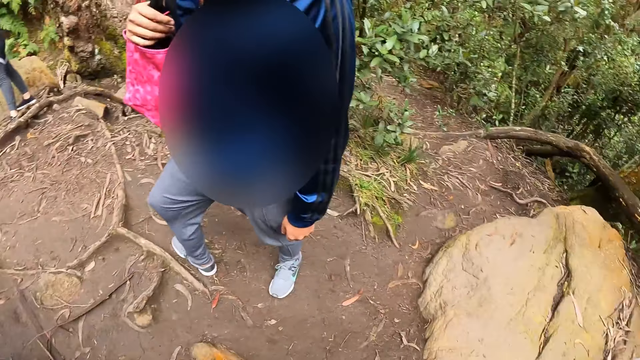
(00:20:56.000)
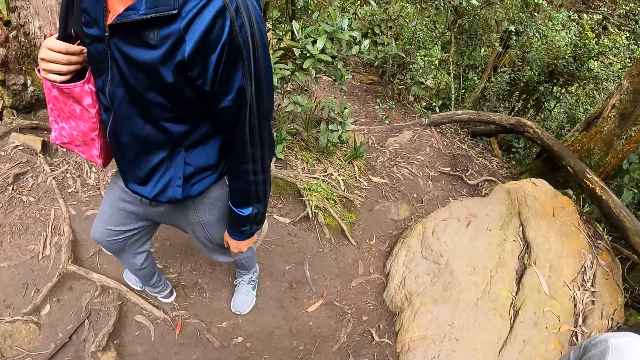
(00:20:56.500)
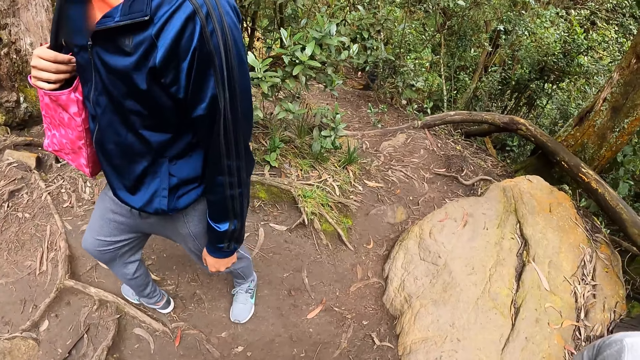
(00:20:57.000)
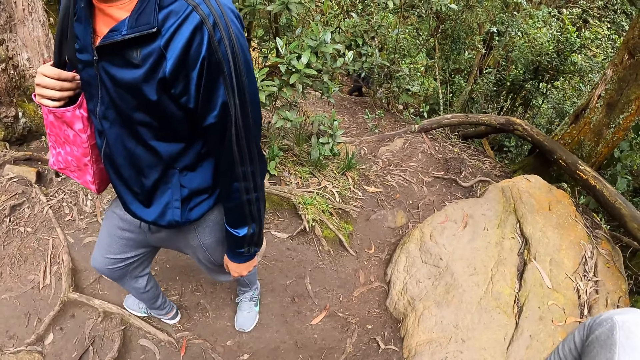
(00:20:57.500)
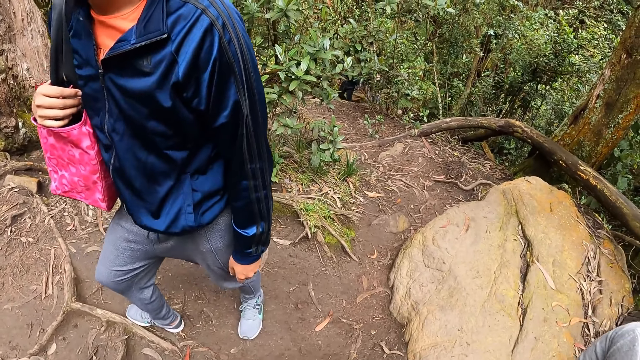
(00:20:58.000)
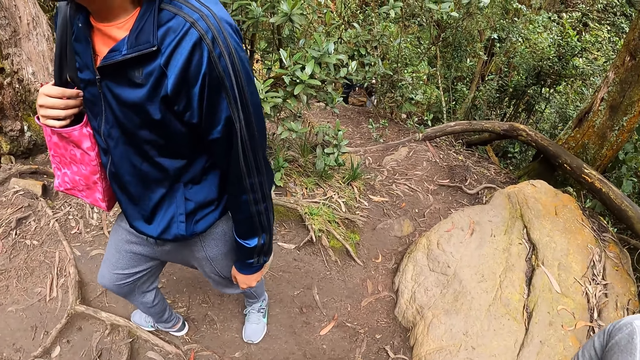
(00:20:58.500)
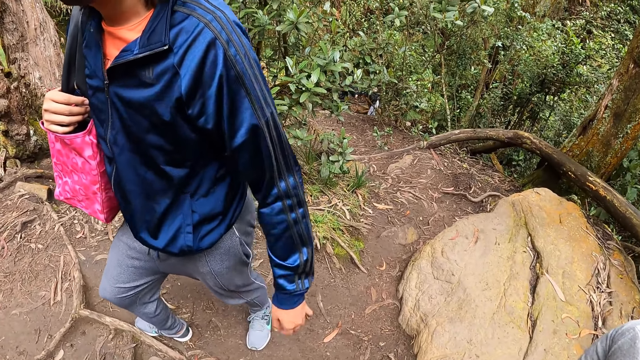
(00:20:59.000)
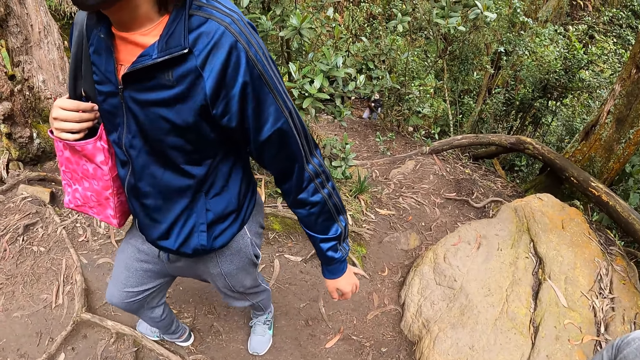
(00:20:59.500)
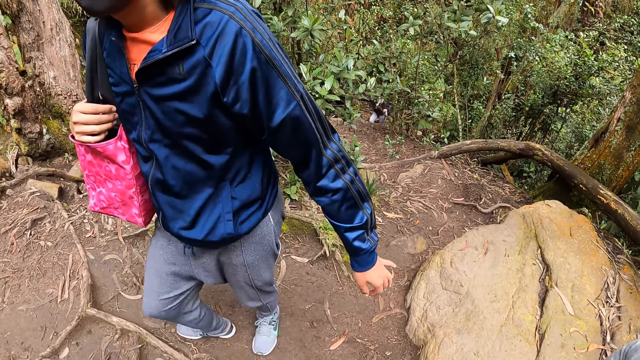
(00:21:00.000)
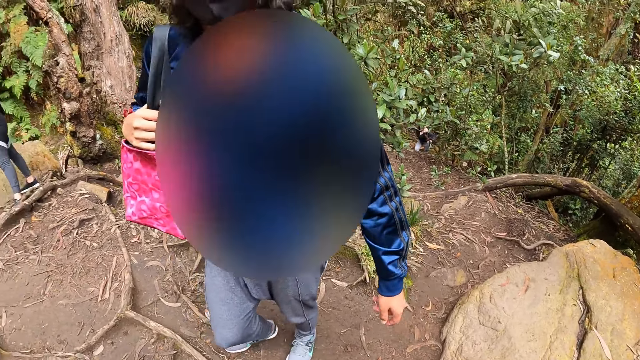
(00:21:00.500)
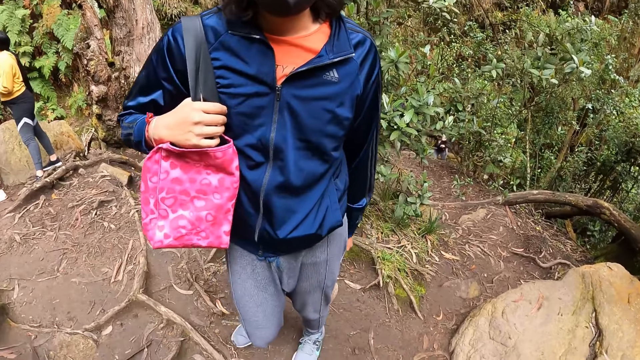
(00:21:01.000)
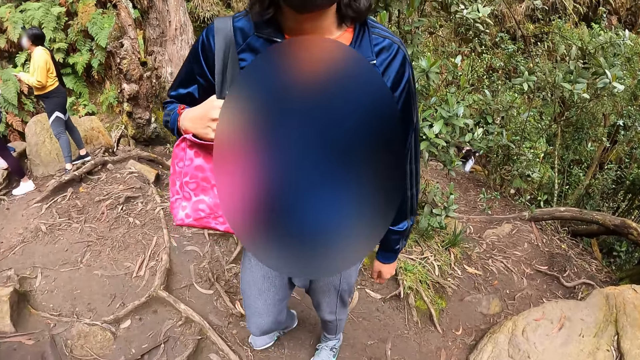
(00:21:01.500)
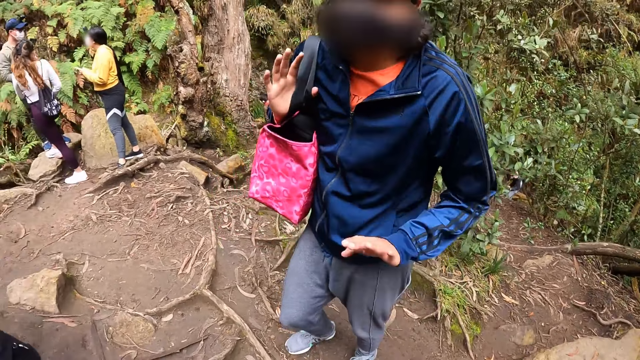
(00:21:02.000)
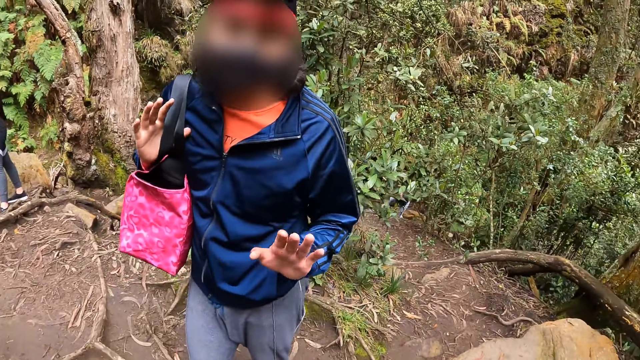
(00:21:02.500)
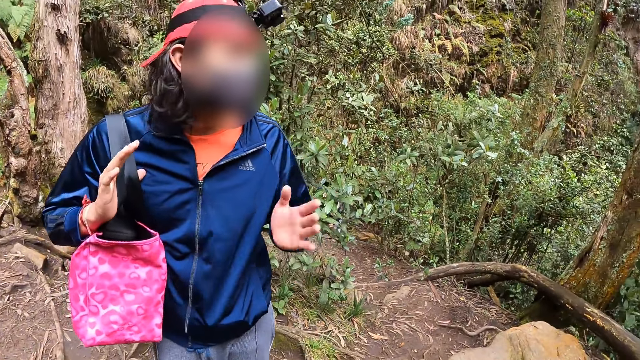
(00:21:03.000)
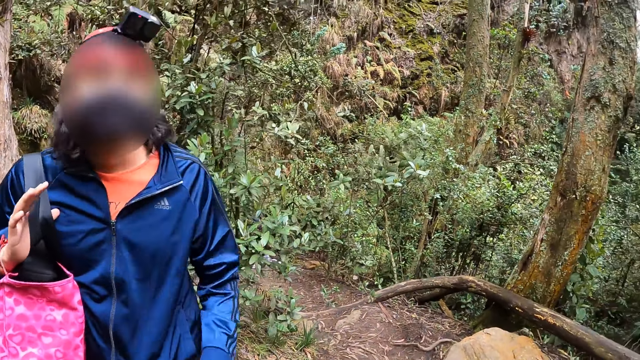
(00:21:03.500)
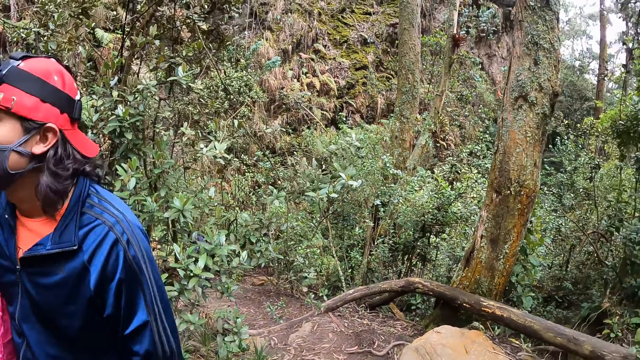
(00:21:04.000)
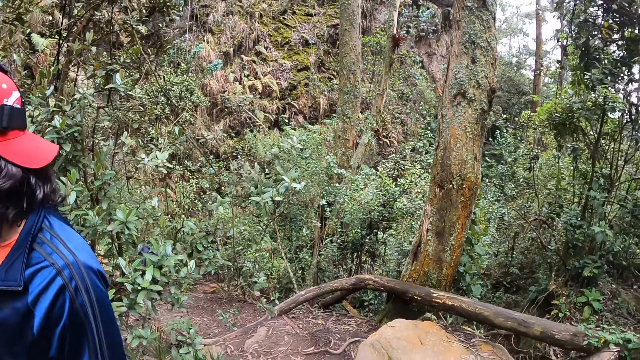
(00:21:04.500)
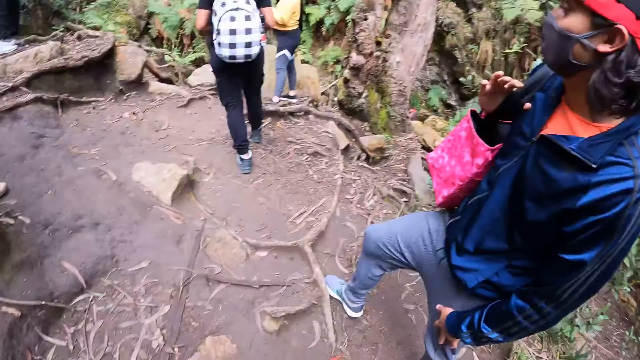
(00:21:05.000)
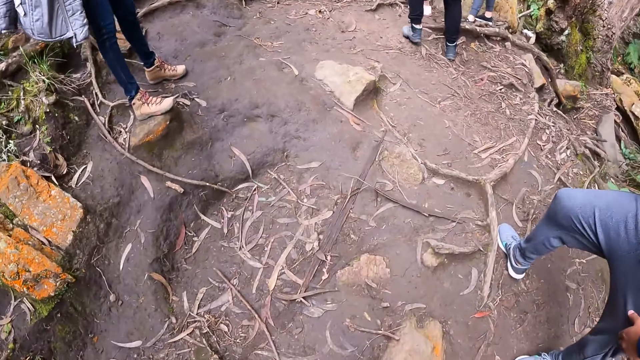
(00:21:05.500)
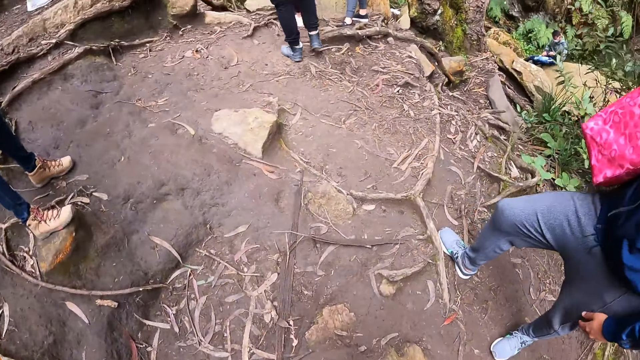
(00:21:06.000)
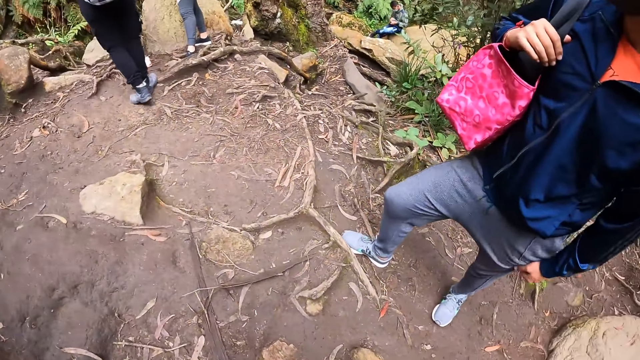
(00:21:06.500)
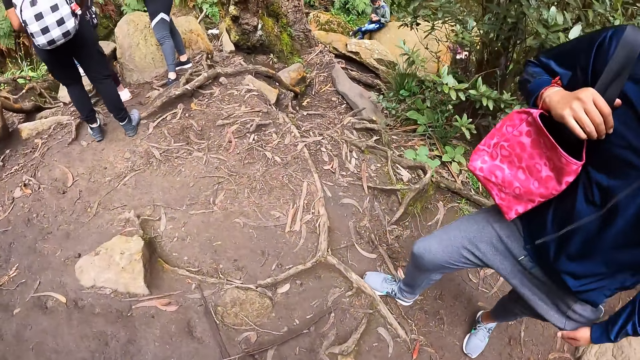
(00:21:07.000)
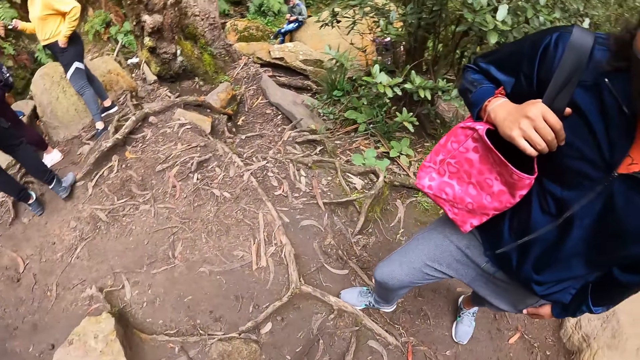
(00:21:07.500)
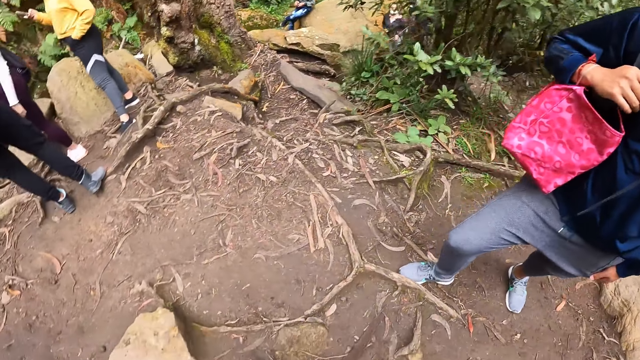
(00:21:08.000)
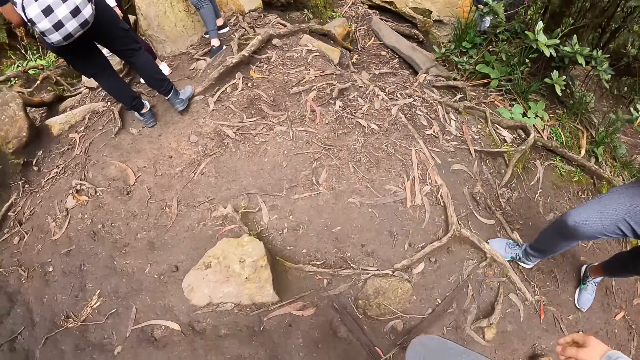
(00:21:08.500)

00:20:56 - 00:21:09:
The camera wearer interacts with a man. They walk on the footpath.

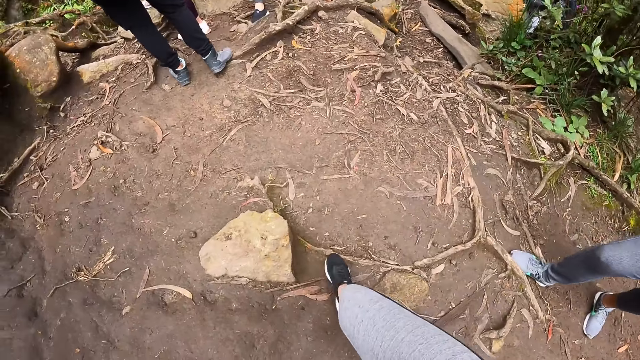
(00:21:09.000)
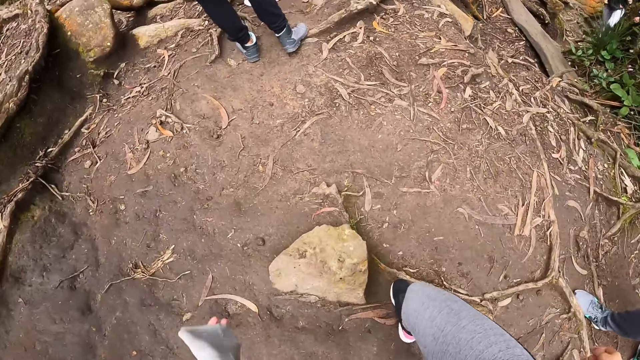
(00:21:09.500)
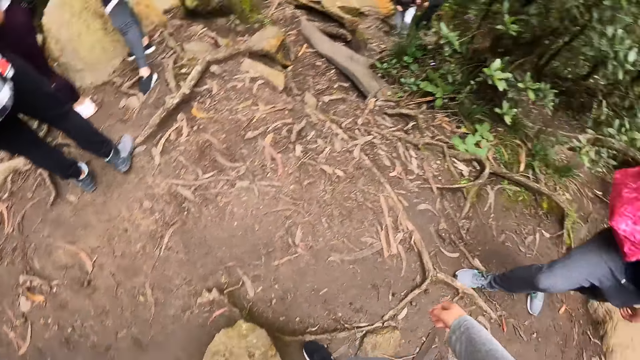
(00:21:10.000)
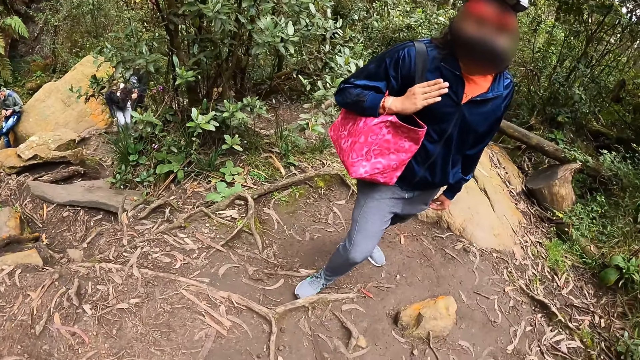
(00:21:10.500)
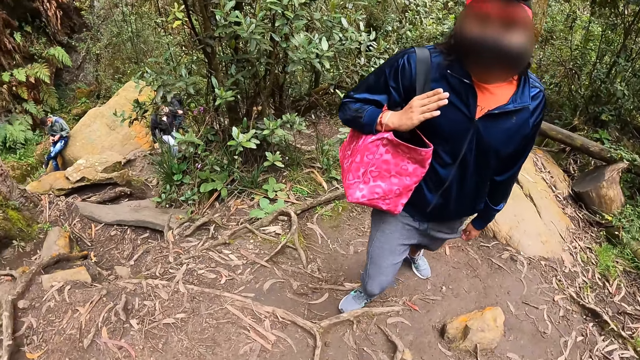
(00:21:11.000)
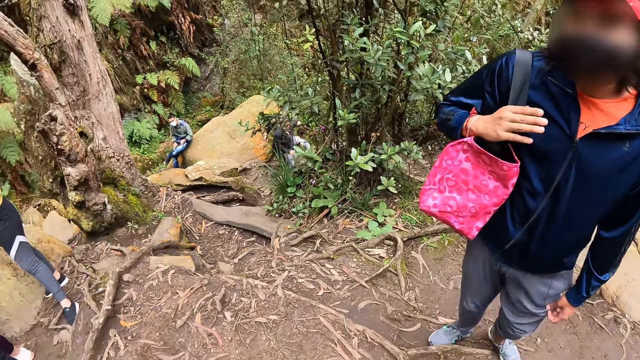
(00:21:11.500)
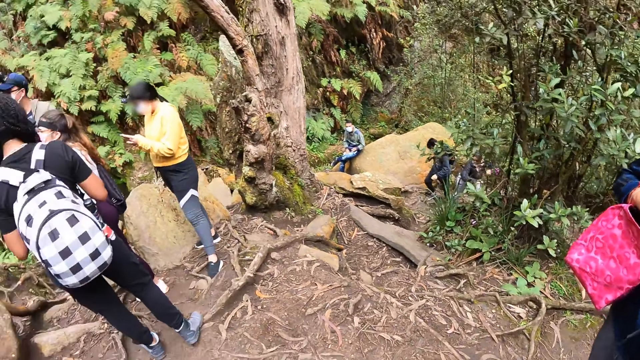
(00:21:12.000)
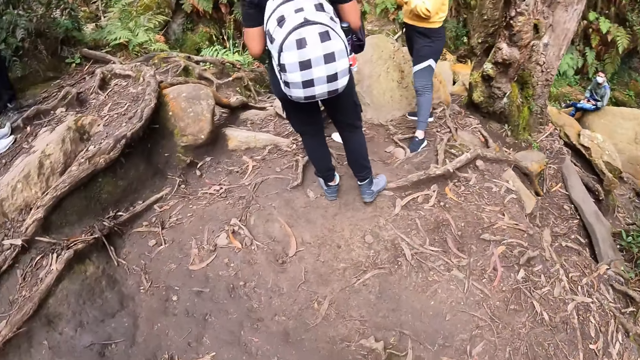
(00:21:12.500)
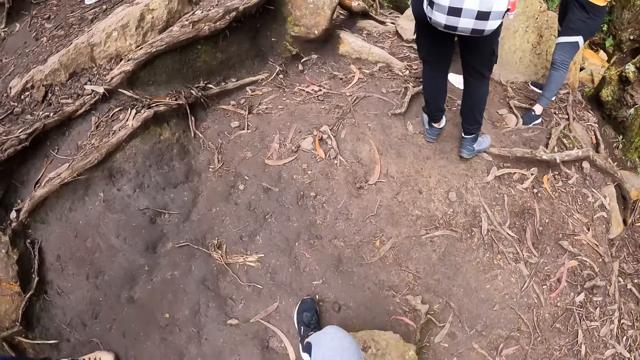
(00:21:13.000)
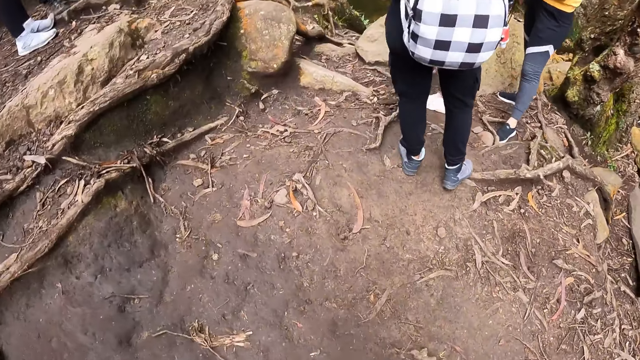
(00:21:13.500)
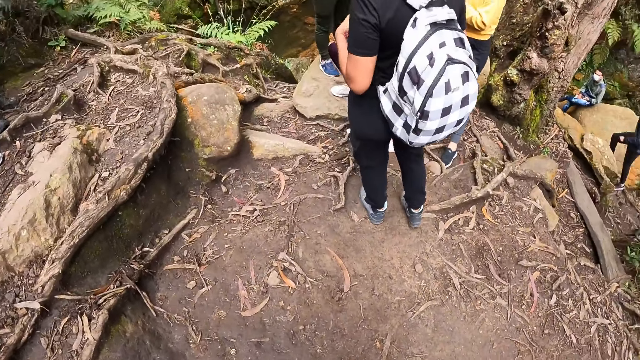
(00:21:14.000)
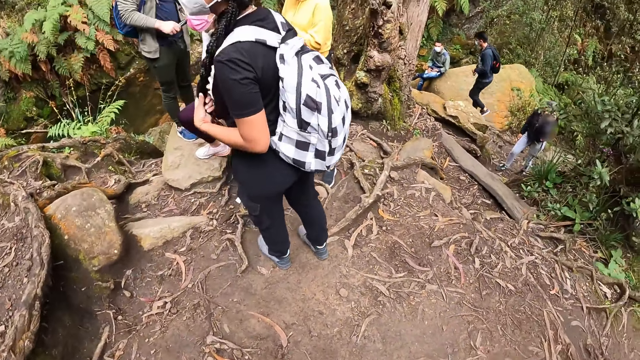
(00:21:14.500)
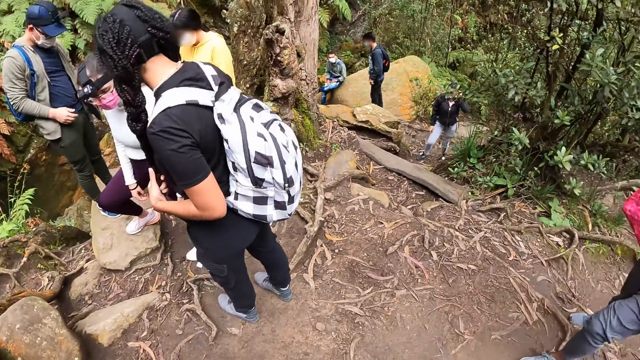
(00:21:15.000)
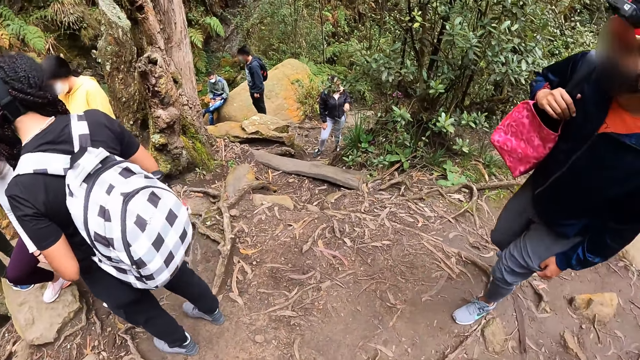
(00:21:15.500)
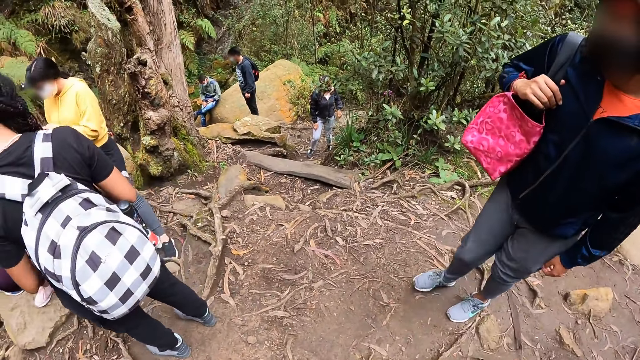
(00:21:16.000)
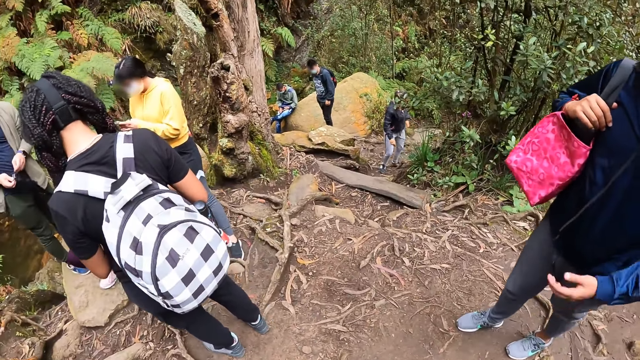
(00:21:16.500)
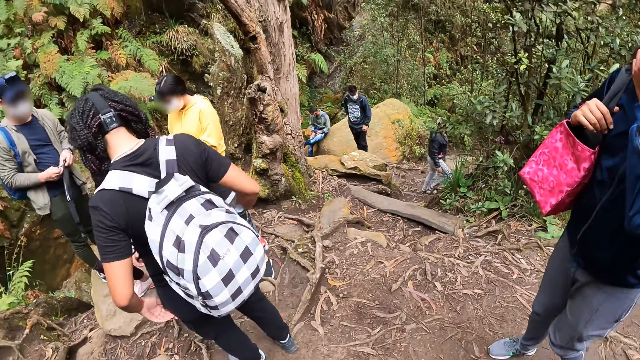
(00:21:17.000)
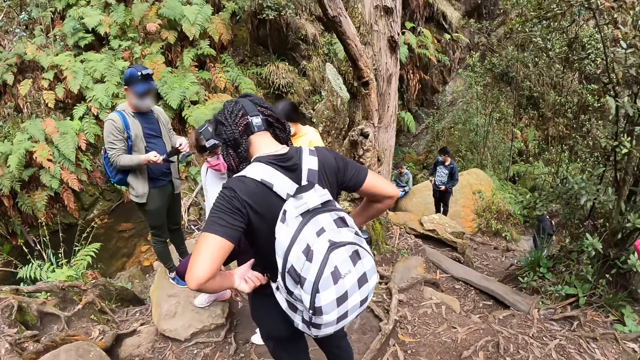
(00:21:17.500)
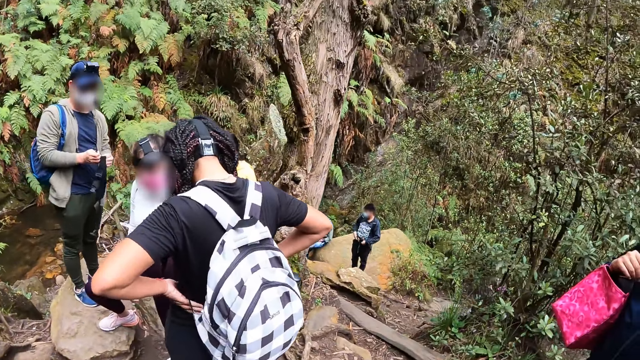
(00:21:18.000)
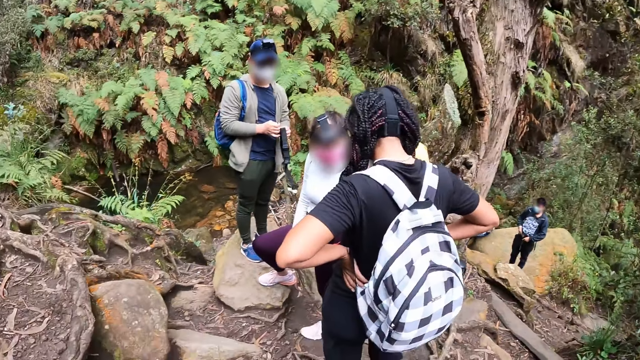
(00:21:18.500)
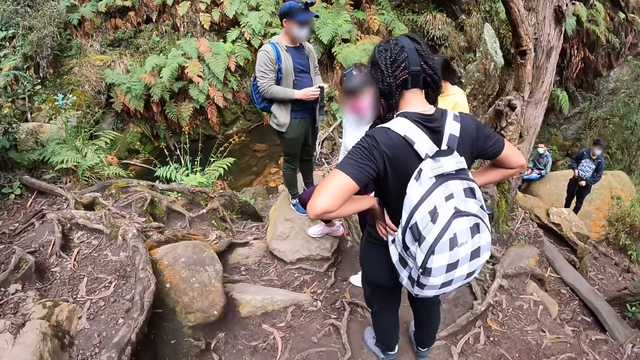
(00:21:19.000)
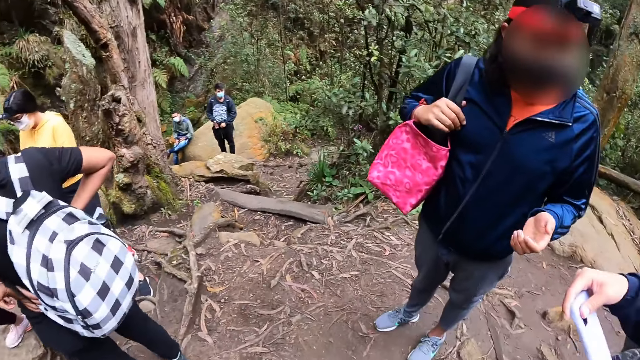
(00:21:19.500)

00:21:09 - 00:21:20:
The camera wearer looks around. The woman adjusts her nose mask with her left hand.
